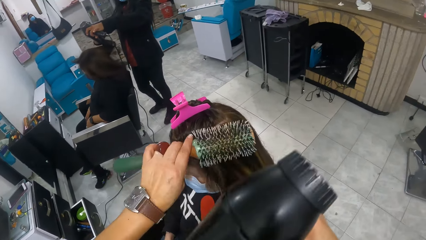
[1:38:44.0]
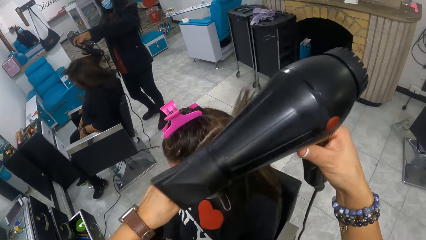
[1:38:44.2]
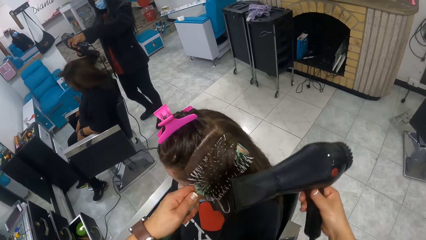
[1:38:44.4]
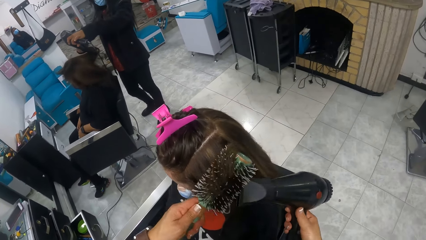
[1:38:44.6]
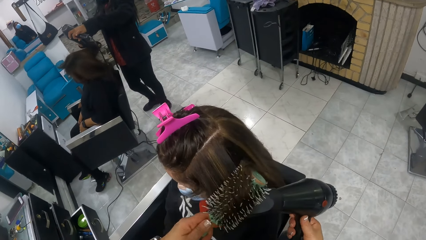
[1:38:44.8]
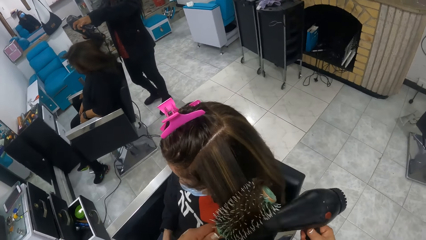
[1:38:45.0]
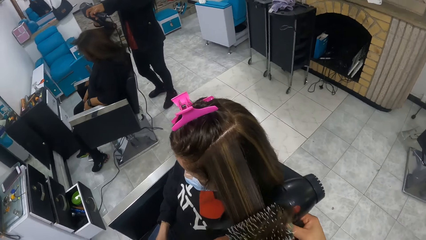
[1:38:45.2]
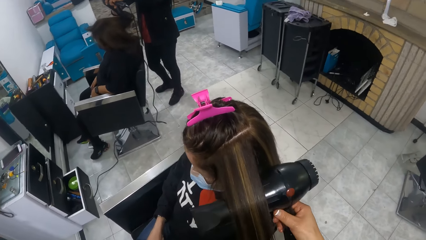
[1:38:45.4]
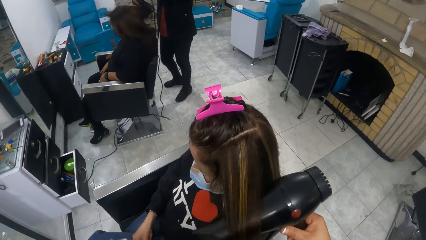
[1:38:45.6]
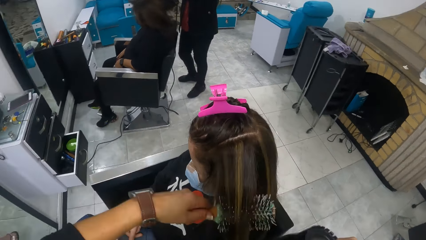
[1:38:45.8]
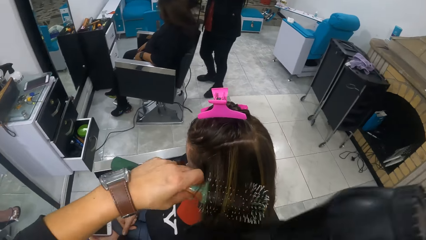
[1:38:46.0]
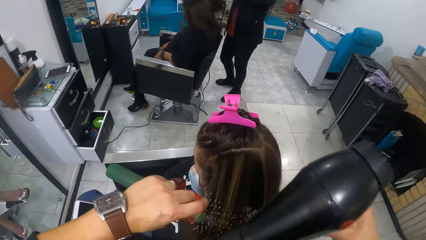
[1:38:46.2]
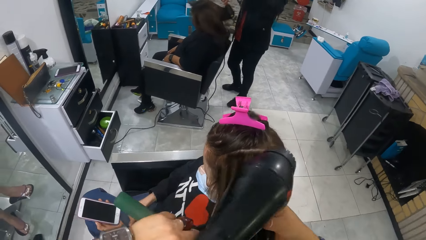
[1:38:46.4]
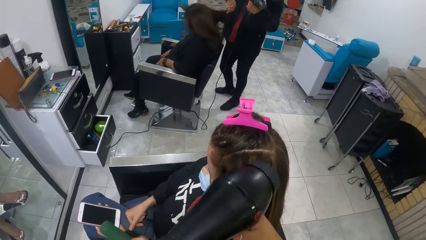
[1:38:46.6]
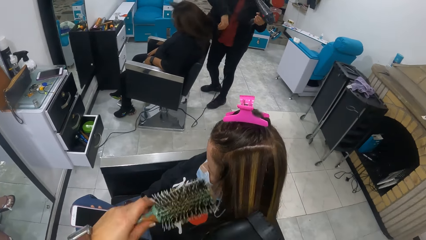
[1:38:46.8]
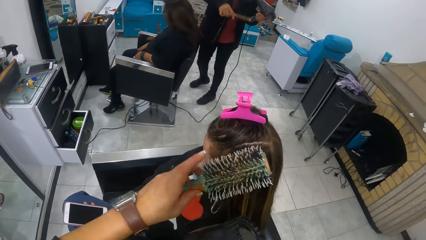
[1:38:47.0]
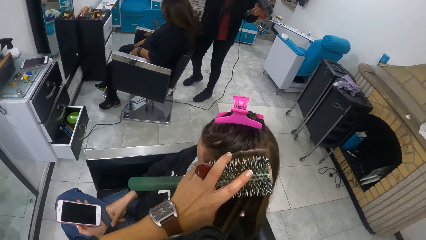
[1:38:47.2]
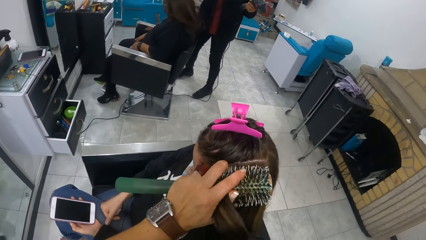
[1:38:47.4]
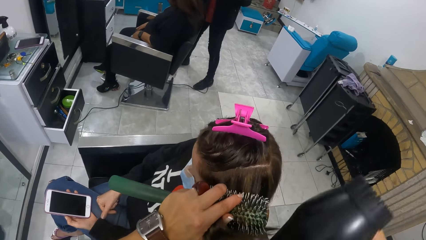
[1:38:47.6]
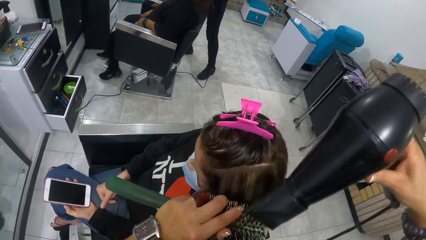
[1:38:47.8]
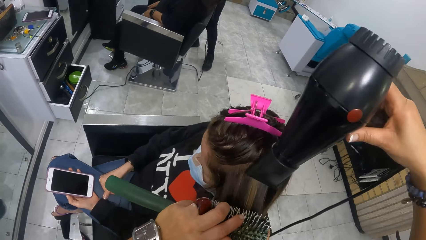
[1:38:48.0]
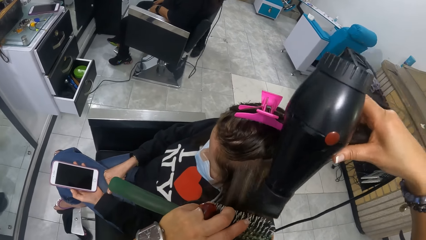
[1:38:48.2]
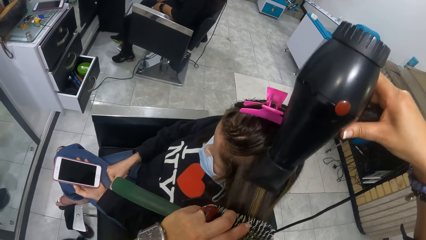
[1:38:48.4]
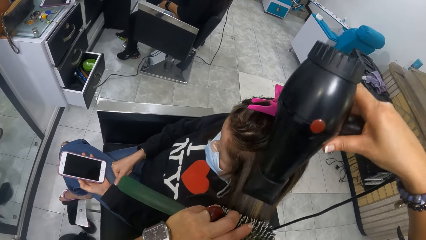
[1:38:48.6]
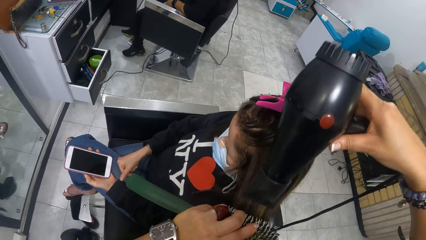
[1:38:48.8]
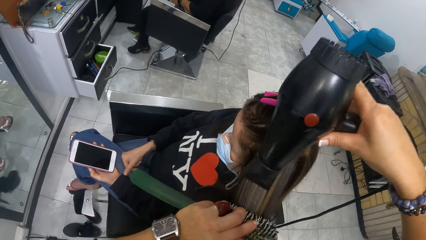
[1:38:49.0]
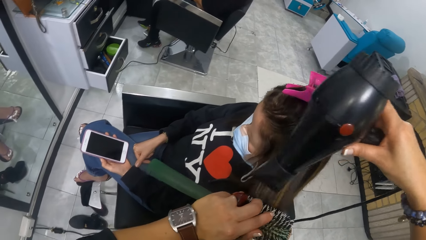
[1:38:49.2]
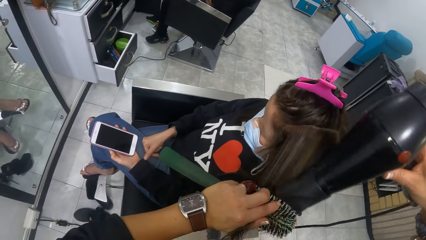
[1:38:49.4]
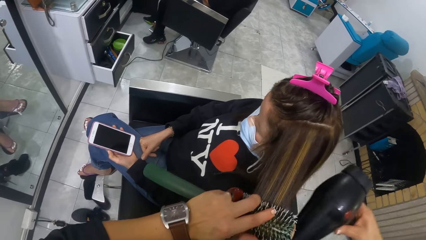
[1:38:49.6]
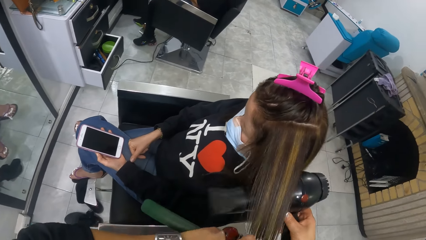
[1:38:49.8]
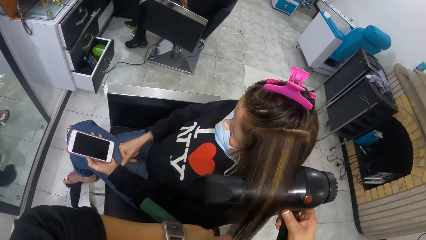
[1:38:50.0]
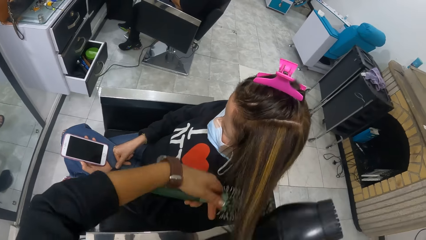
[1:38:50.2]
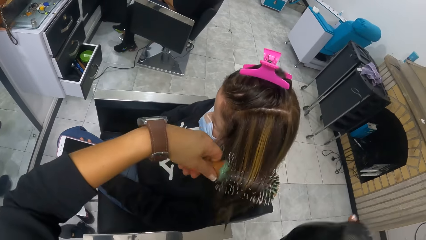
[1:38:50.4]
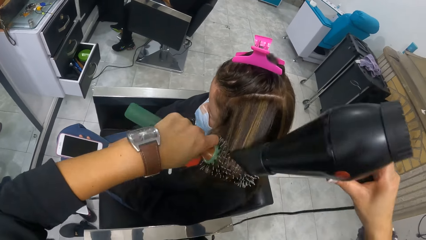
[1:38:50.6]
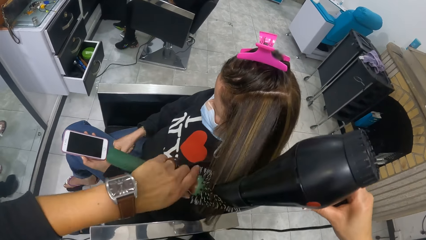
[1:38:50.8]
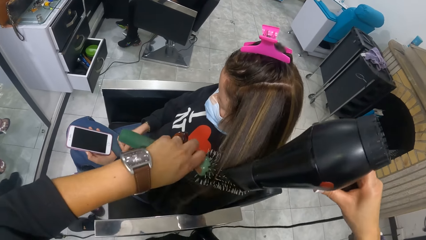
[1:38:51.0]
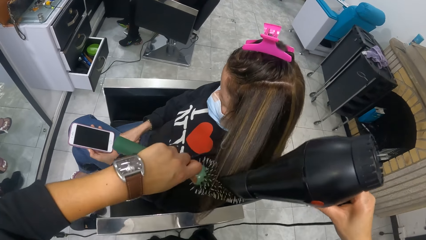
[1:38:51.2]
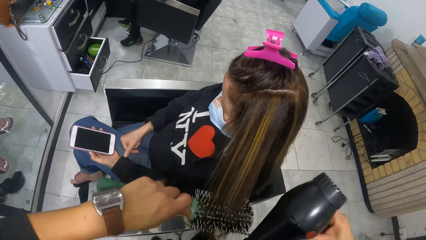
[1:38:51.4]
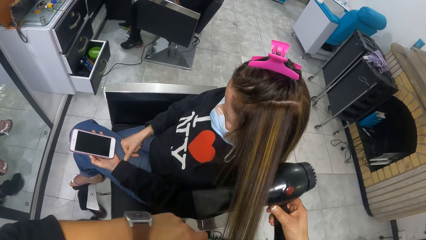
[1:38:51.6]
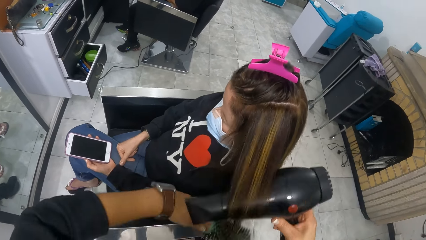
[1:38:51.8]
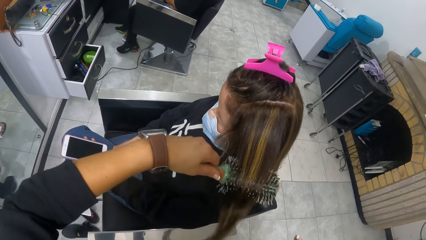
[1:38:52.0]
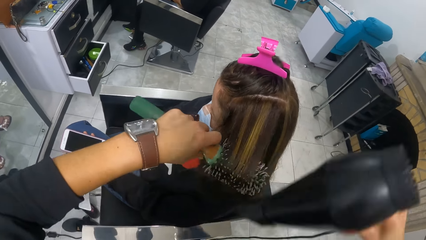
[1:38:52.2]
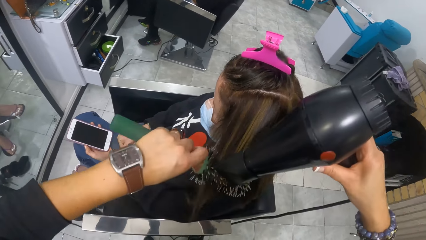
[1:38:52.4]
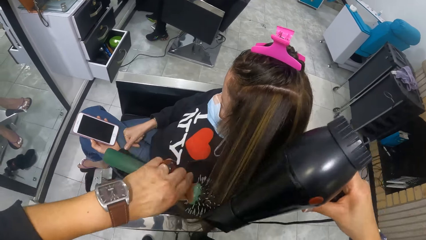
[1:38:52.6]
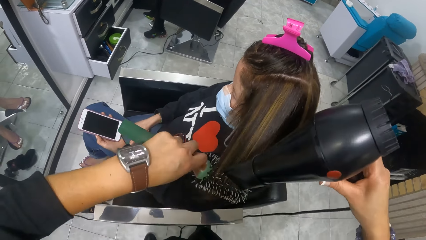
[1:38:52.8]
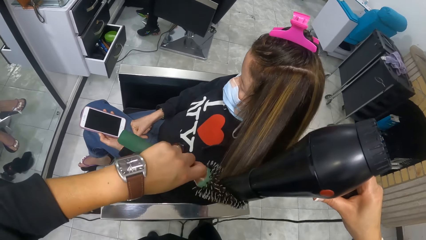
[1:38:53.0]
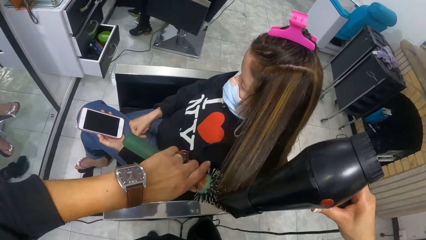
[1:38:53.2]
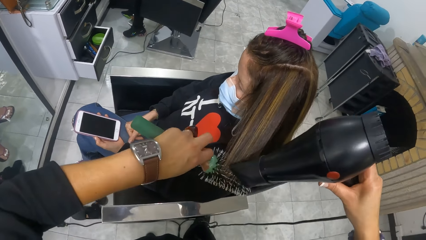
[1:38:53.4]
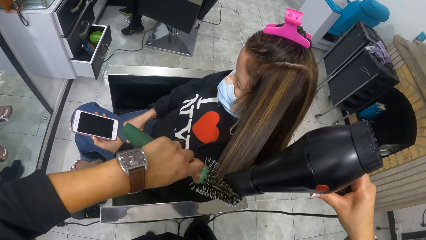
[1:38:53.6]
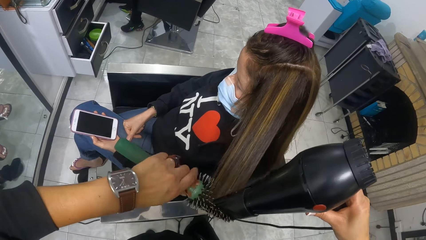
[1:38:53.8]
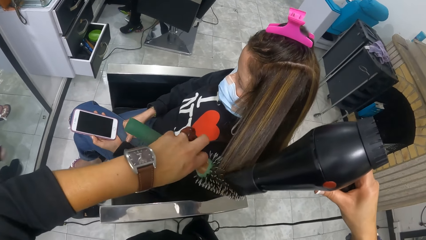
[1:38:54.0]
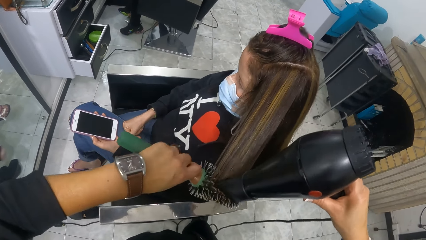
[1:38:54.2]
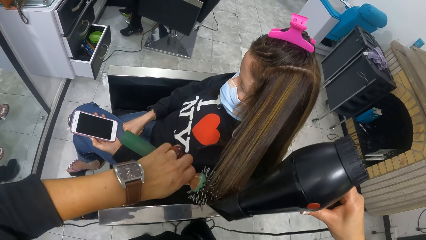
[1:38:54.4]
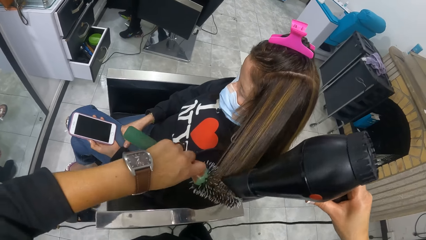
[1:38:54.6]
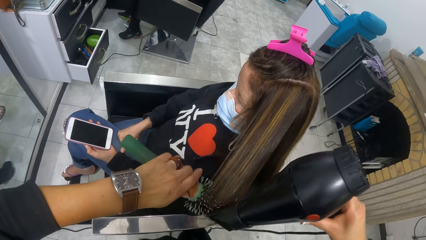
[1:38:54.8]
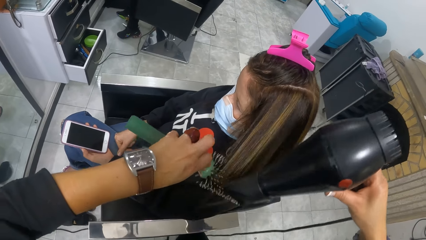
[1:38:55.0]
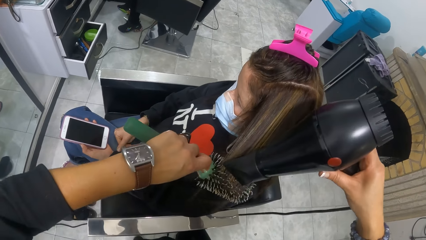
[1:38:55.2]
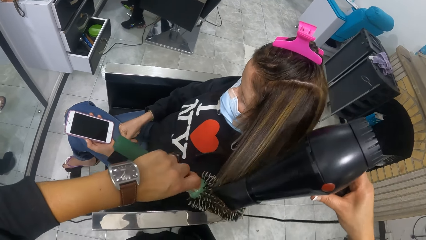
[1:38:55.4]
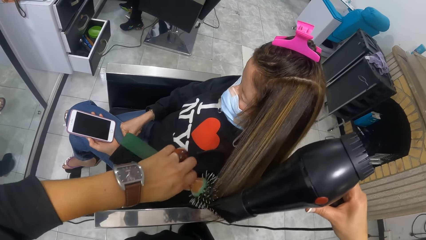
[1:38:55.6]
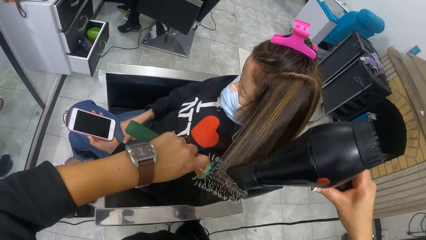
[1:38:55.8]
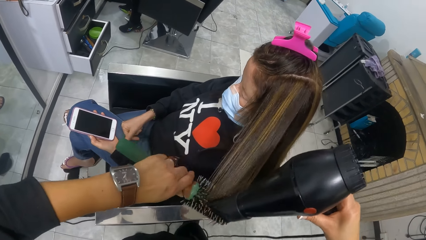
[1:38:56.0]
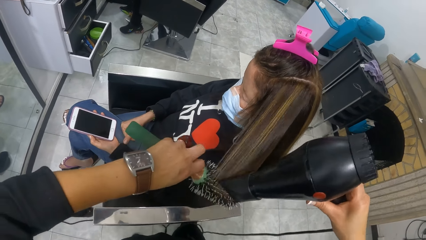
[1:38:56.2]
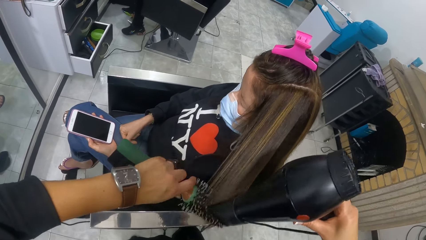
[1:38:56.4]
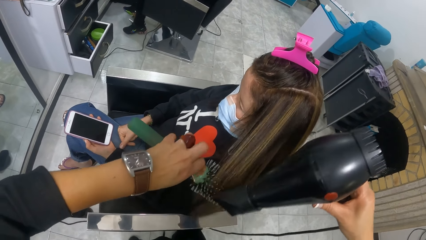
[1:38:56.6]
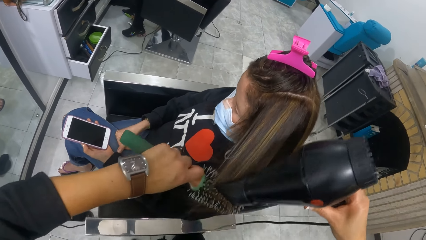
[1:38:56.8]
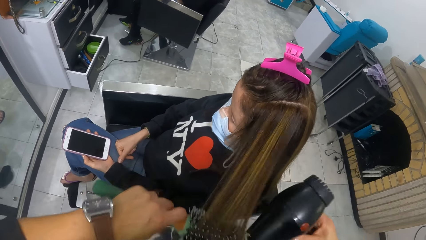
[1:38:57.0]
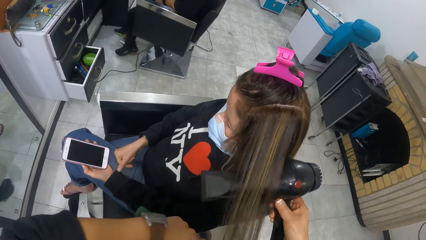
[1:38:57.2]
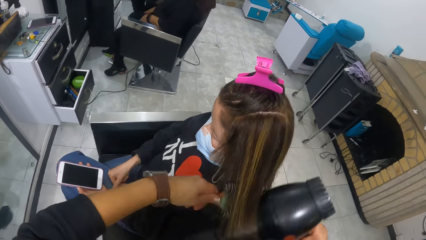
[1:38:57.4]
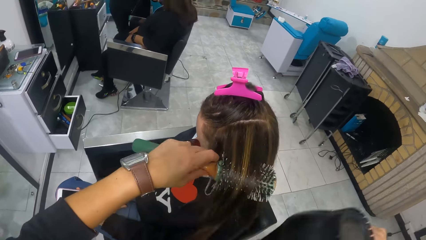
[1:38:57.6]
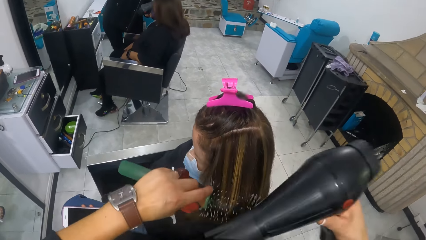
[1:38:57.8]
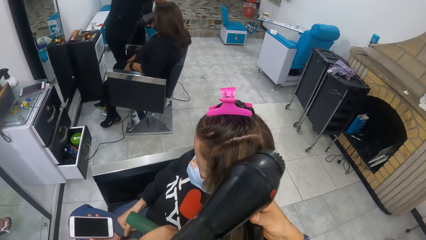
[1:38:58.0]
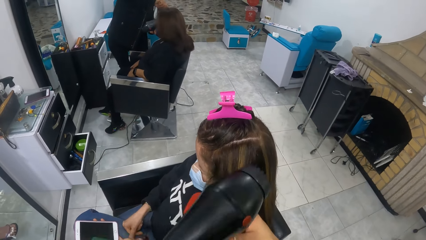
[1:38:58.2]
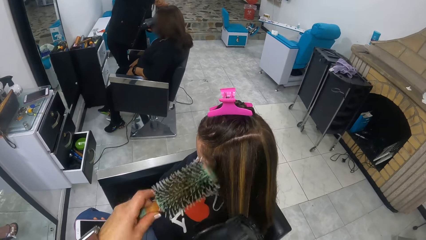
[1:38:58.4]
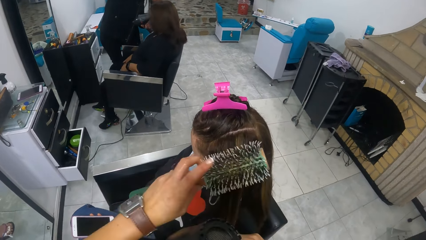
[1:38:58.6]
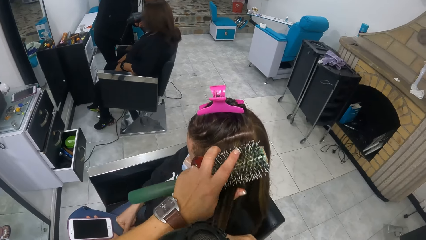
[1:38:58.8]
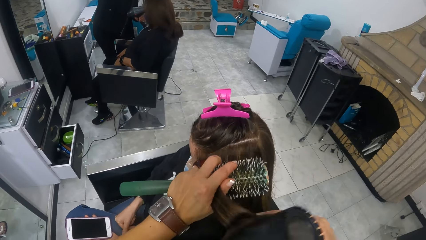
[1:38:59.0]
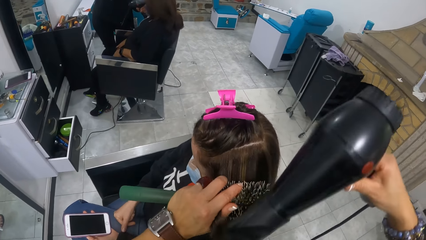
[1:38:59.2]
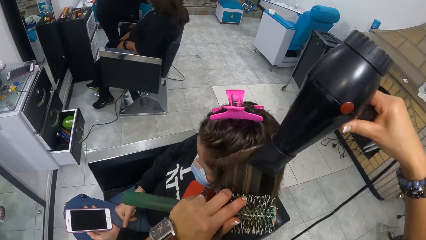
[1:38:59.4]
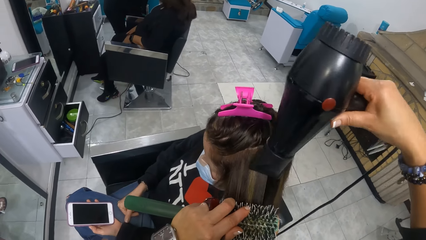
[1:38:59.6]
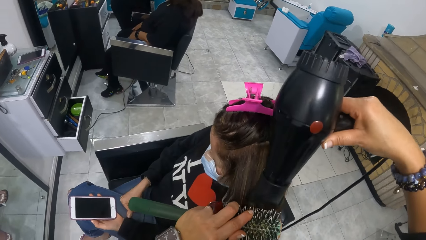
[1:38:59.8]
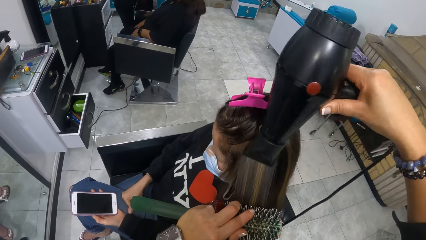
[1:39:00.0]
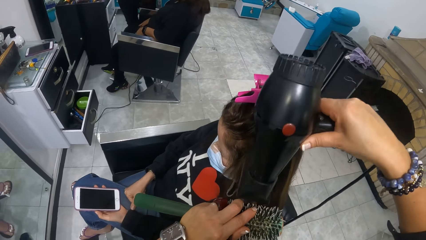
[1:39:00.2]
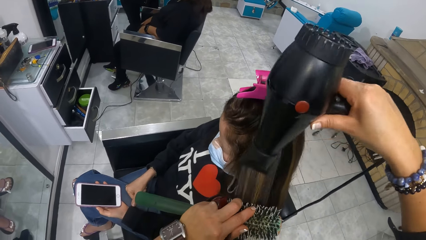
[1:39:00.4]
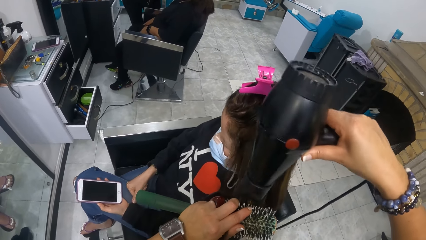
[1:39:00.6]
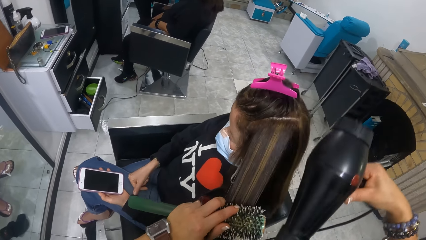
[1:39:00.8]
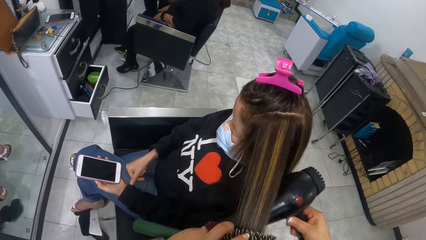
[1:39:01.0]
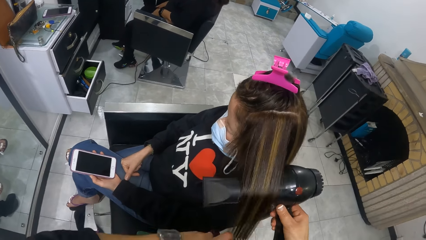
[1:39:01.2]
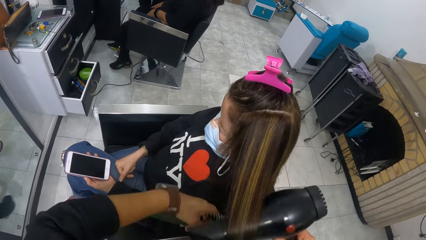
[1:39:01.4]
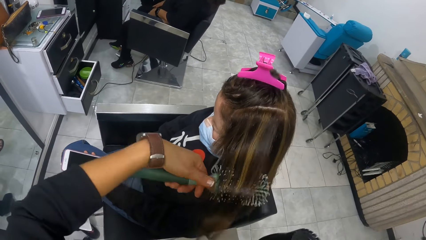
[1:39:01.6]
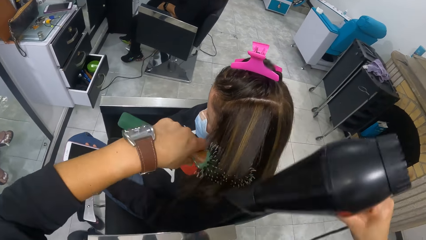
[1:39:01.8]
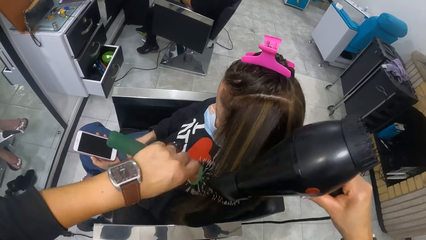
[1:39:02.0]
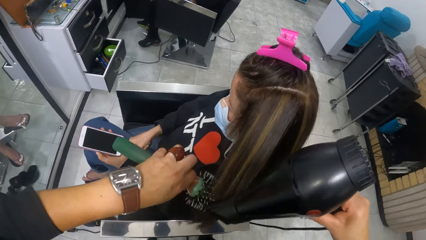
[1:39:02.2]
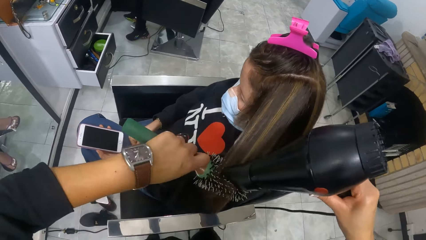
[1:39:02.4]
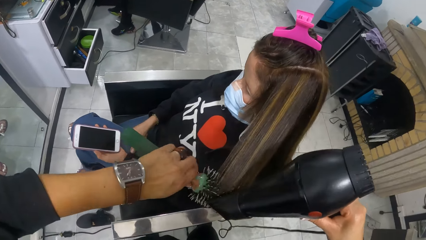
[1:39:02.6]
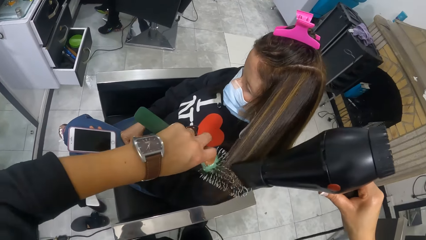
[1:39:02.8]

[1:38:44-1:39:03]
The camera wearer blow-dries a woman's hair. They roll the woman's hair around the comb. They blow-dry the woman's hair. They roll the woman's hair around the comb. They blow-dry the woman's hair. They roll the woman's hair around the comb. They comb the woman's hair. They blow-dry the woman's hair. They roll the woman's hair around the comb.
